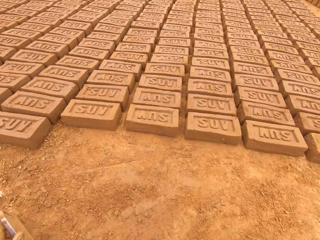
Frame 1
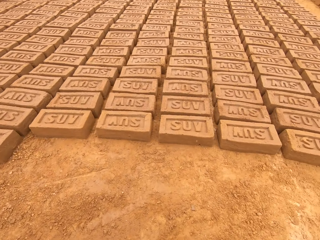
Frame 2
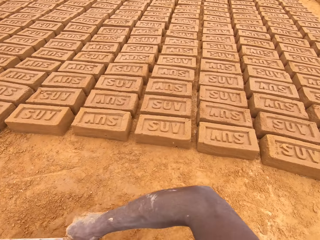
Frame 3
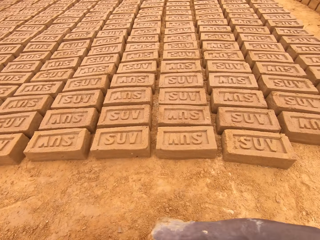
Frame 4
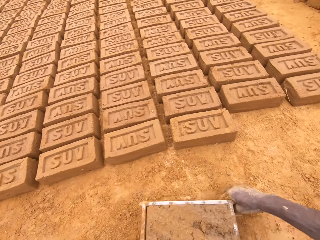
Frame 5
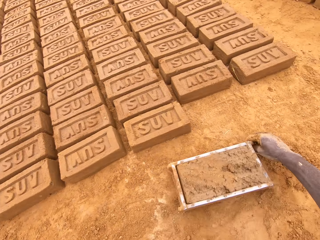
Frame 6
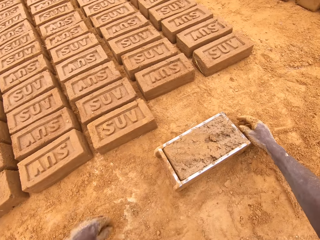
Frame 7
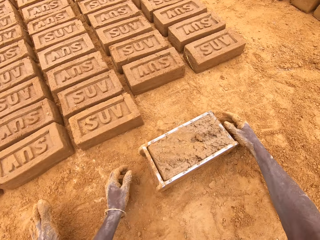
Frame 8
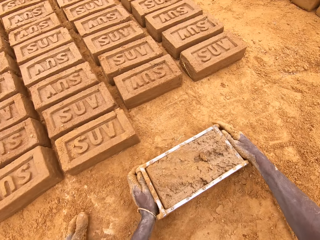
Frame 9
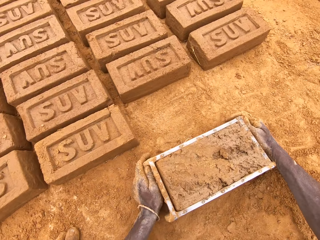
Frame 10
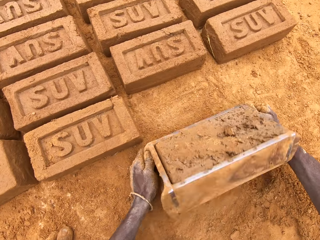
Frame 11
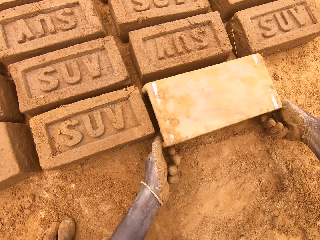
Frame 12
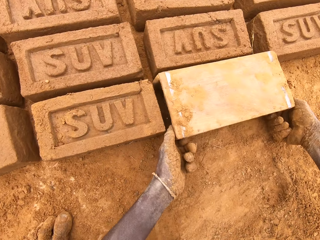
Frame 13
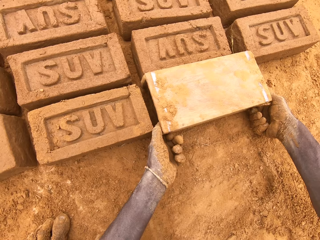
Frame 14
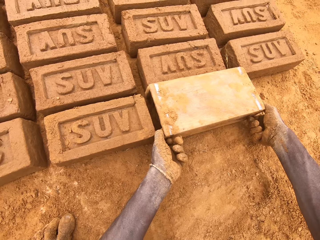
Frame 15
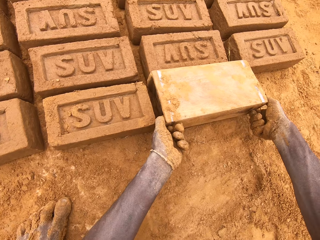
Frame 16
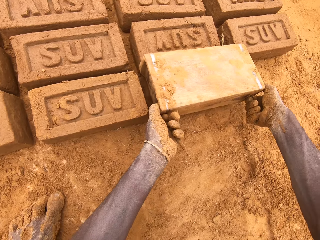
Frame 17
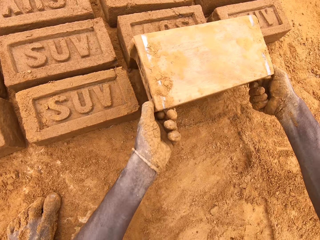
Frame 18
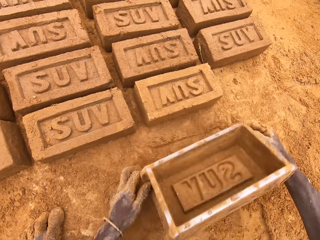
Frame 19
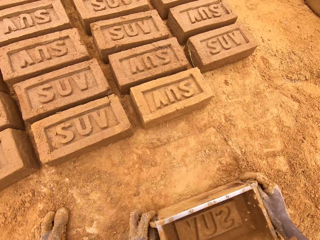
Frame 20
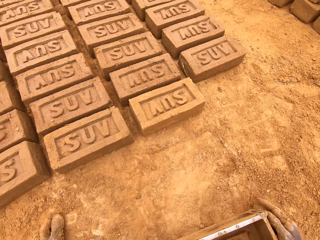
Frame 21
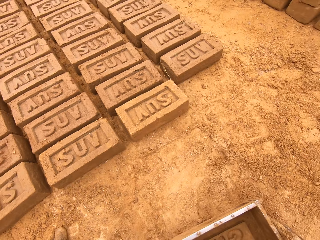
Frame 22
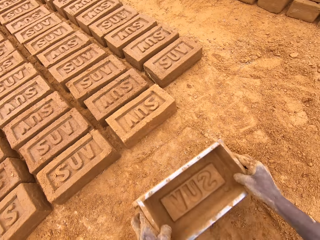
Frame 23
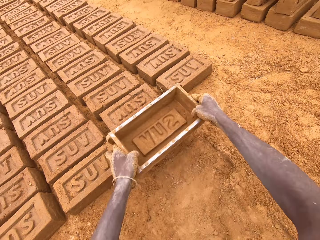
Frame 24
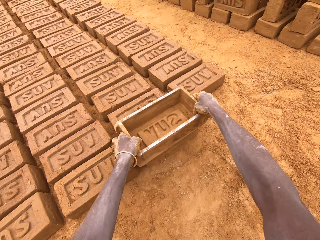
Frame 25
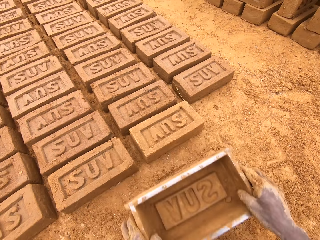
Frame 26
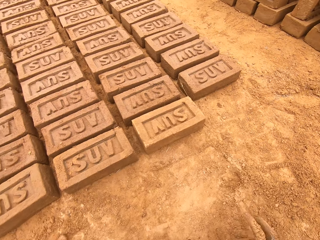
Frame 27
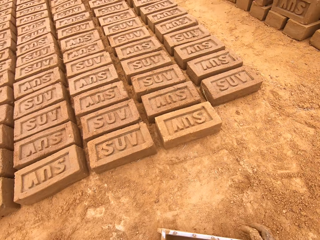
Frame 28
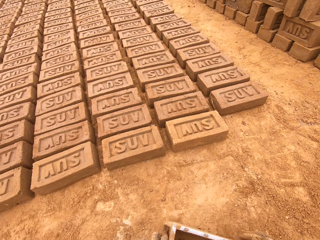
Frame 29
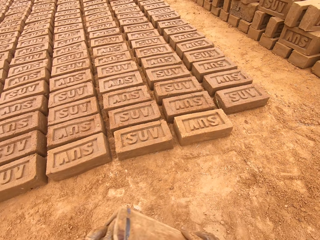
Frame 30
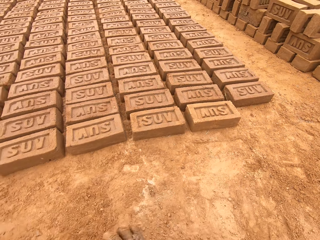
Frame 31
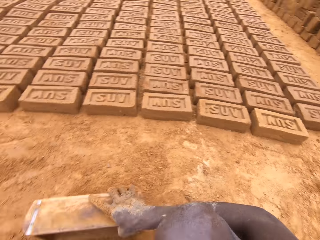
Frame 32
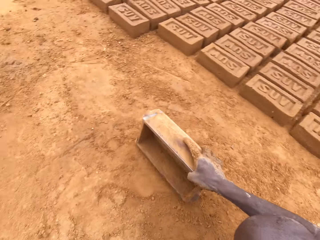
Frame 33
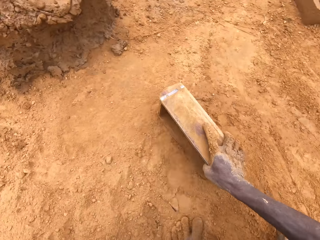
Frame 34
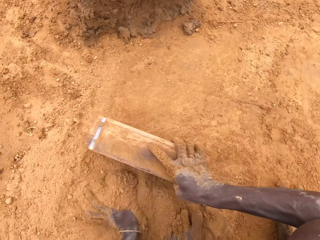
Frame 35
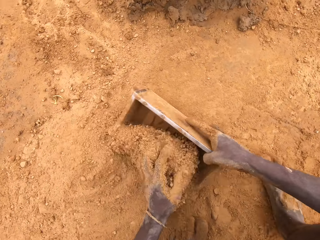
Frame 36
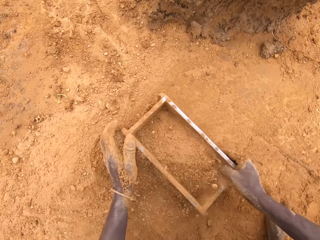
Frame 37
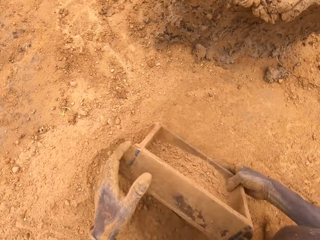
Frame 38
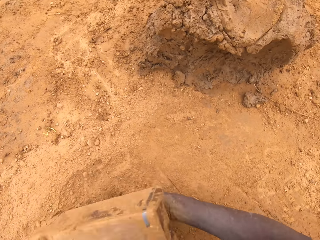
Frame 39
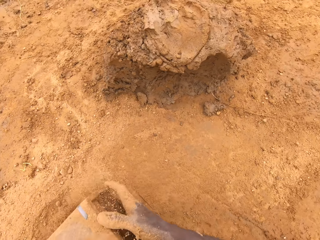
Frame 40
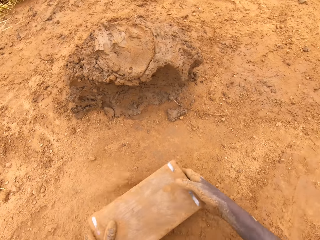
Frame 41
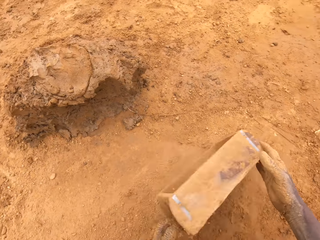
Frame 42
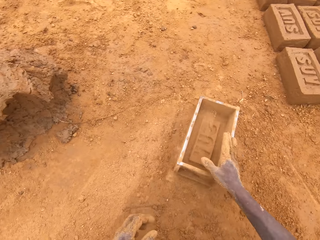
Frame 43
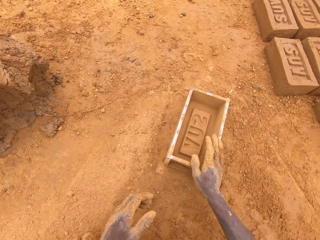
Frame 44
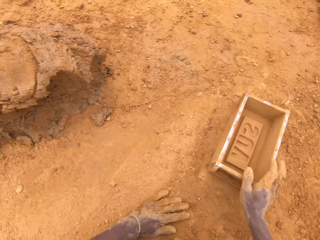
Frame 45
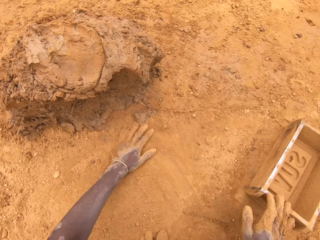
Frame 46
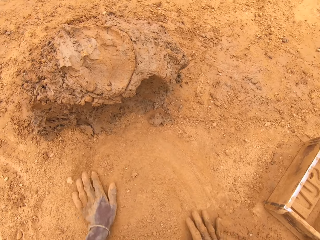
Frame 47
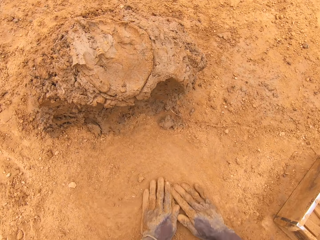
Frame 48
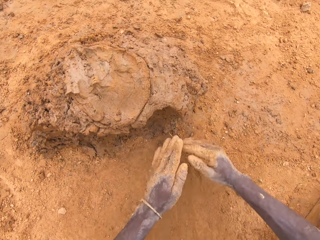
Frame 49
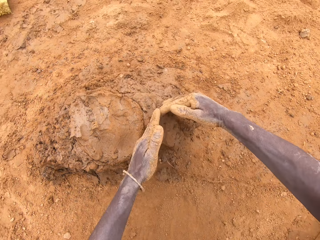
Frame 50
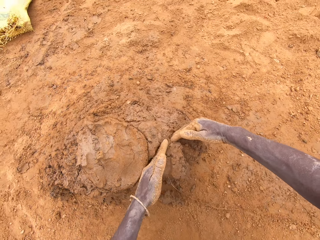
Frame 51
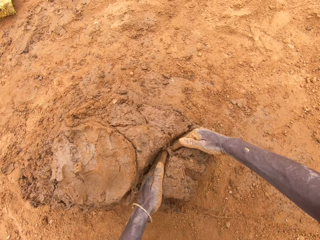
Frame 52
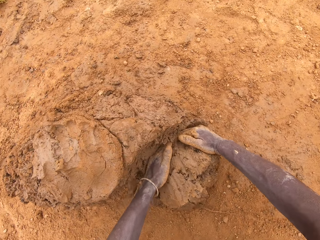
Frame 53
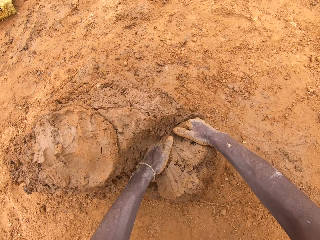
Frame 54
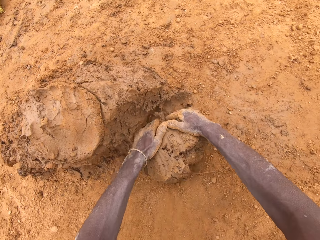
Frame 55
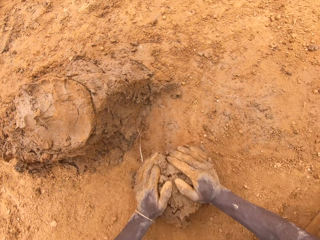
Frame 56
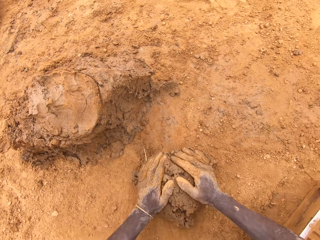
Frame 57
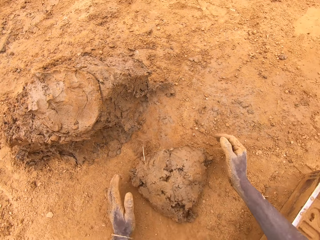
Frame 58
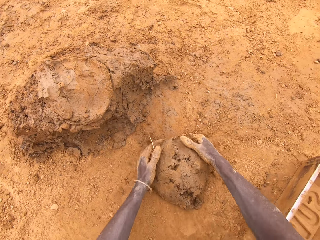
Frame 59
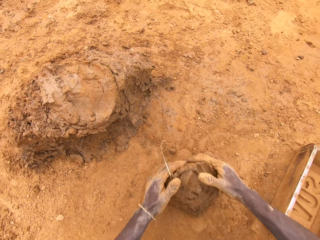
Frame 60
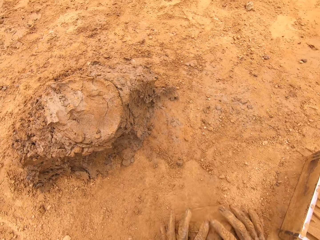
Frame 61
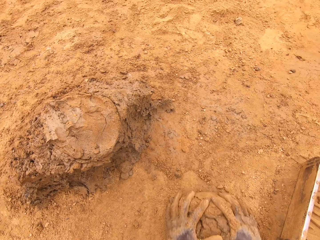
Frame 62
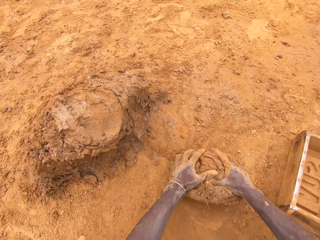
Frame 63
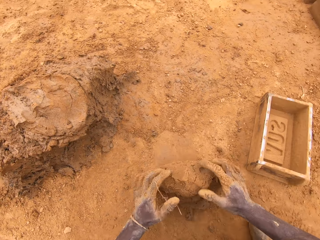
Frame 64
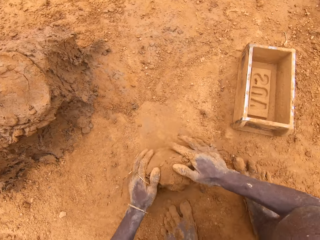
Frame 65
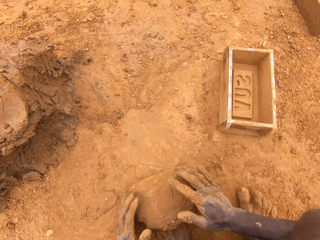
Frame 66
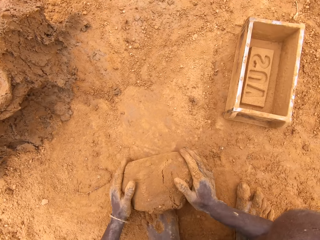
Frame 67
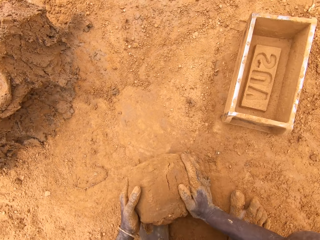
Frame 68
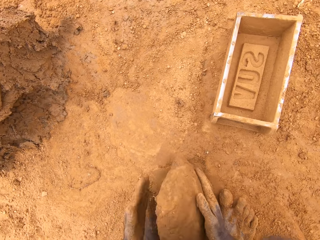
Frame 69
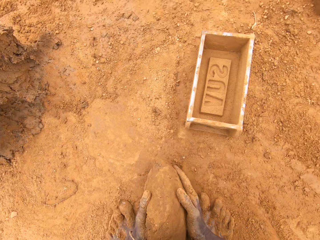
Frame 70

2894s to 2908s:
The camera wearer picks up a brick mold or box from the ground. He touches the clay with the hand. He moves the box. He puts down molded clay on the ground. He inverts the box on the ground. He moves the box. He adjusts molded clay on the ground. He spreads soil on the brick mold. He puts soil in the box. He pours the soil. He puts down the brick mold on the ground. He moves the box. He rubs hands on the ground. He spreads soil on the ground. He scoops the soil with the hands. He cuts clay with his hands. He molds clay on the ground.

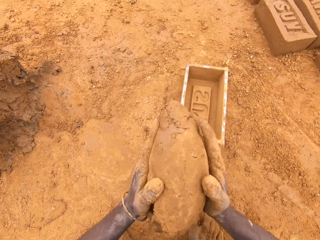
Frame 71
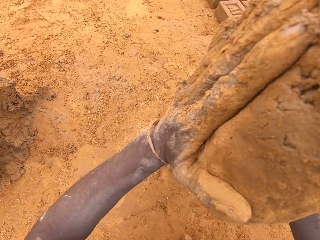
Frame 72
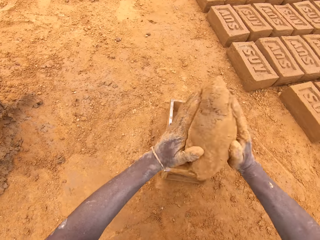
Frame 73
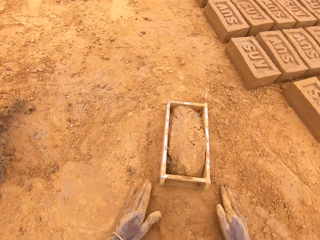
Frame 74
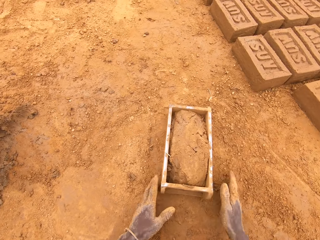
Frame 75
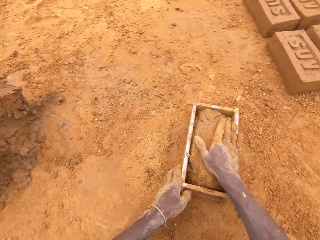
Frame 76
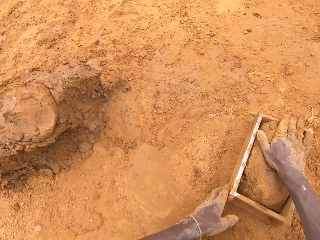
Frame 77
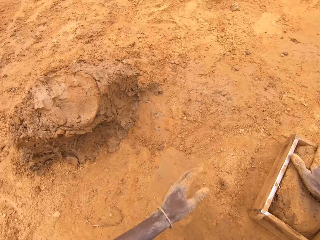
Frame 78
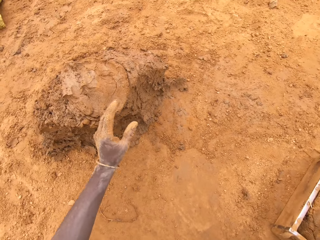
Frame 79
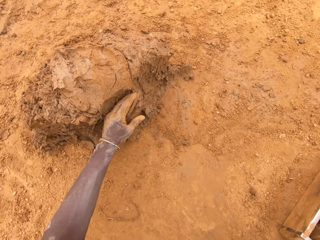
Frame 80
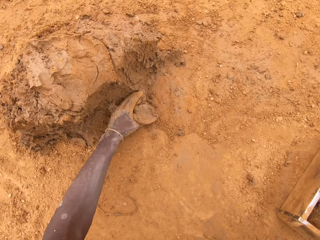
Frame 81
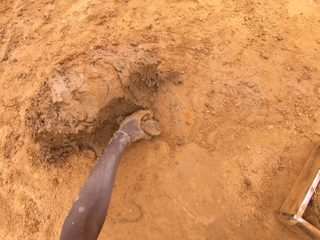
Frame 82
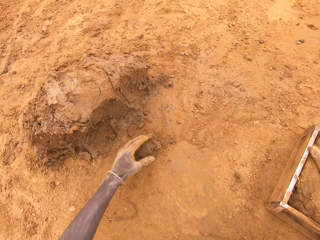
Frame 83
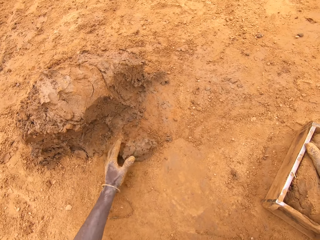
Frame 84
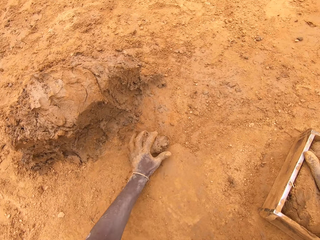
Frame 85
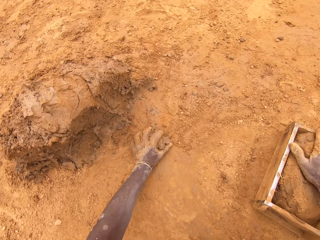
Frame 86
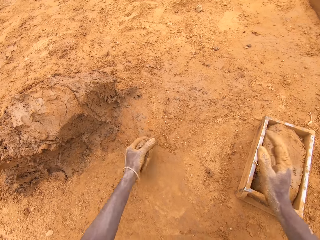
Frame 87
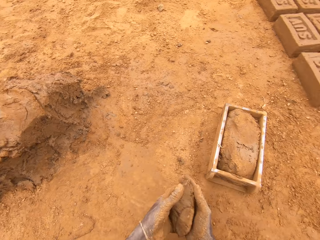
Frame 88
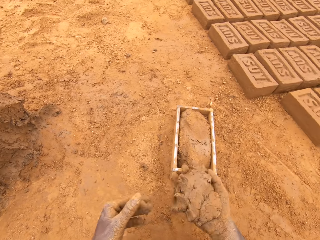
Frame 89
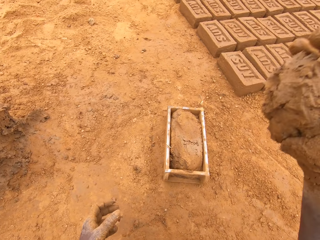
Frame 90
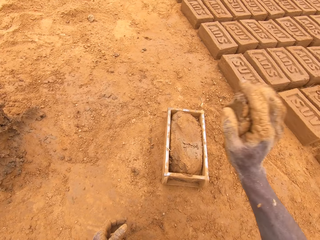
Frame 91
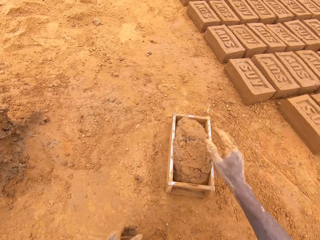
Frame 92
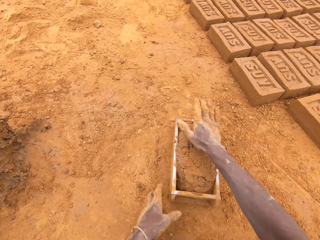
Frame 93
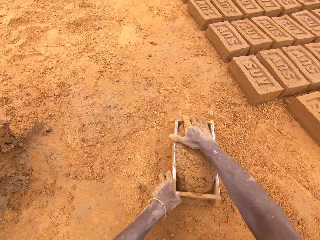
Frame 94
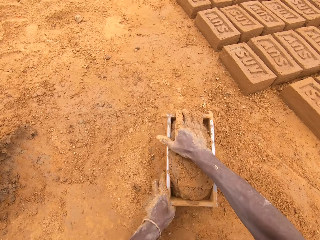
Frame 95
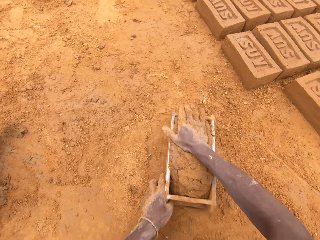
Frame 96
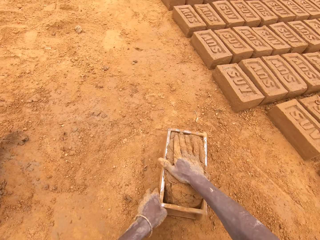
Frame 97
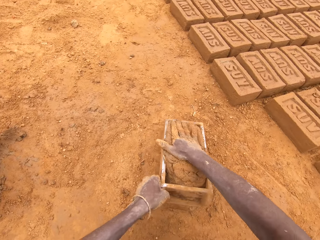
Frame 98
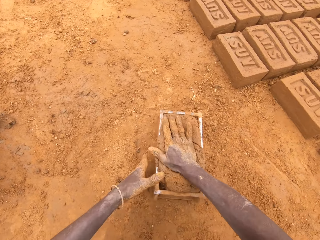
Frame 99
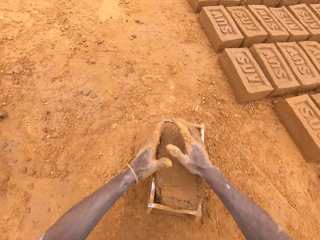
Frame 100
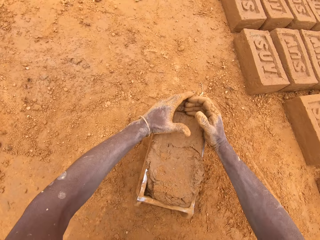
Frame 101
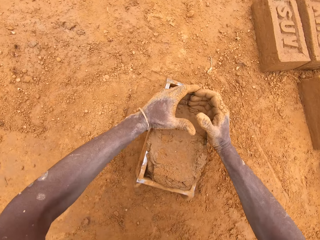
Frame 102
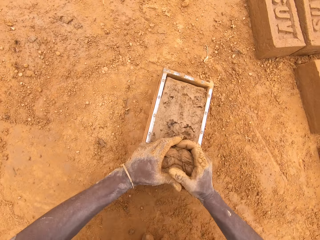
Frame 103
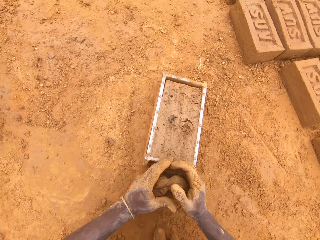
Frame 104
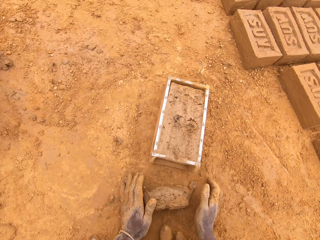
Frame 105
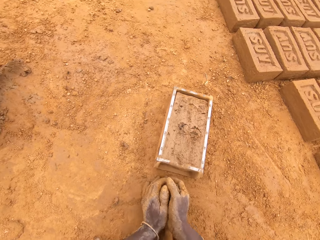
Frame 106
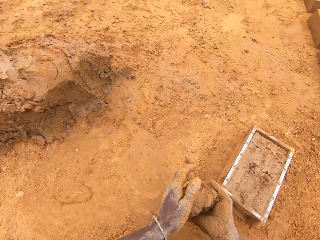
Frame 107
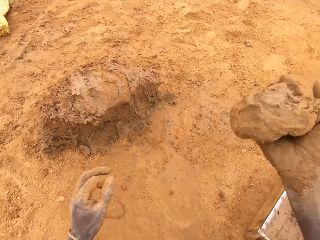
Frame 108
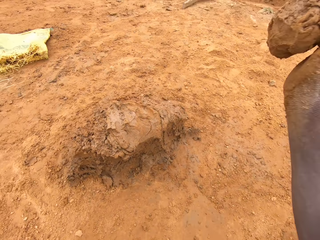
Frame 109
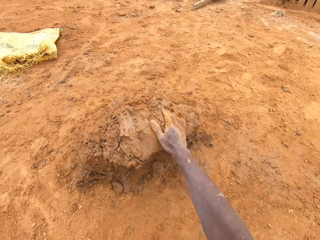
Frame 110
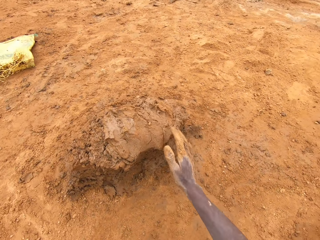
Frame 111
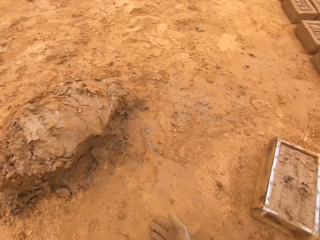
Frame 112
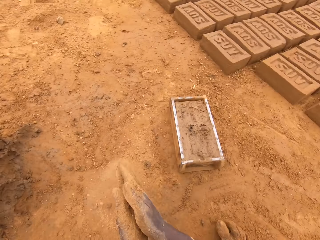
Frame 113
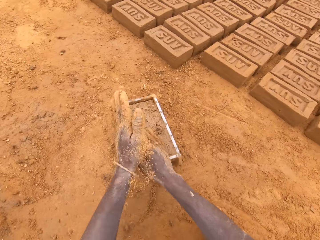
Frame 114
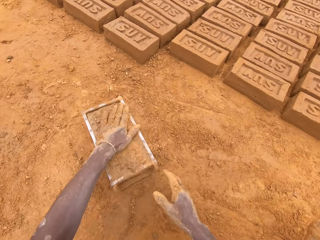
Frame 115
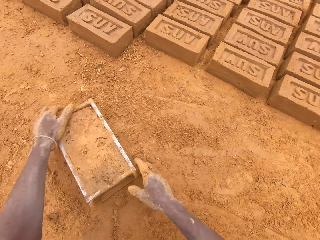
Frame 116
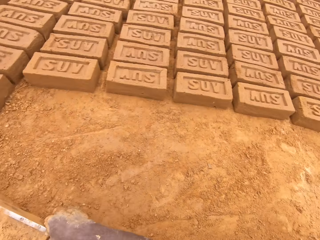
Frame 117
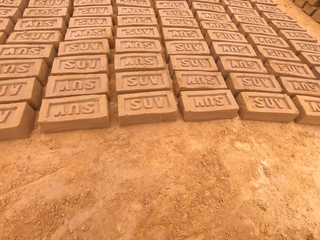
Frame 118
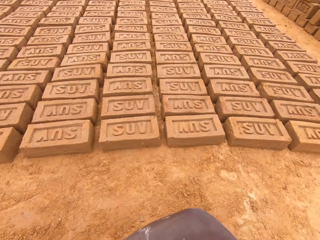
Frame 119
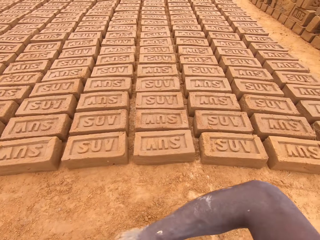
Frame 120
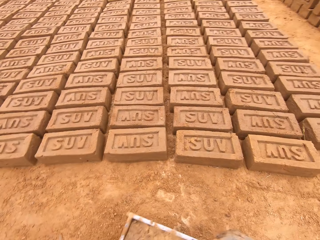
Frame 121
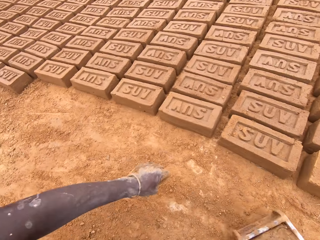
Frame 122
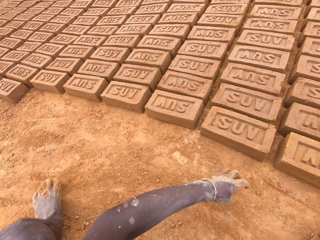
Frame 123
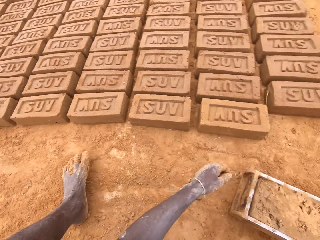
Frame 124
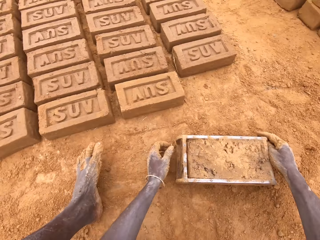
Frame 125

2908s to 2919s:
The camera wearer puts clay in a brick mold or box. He cuts clay with his hands. He scoops soil with the hand. He puts clay in the brick mold. He throws clay in the box. He adjusts clay in the brick mold. He moves the box. He levels the clay. He scoops clay from the brick mold. He heaps the clay. He puts down clay on the ground. He picks up the brick mold from the ground. He moves the box.
